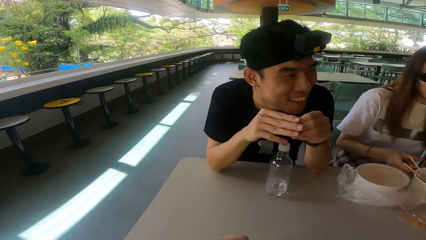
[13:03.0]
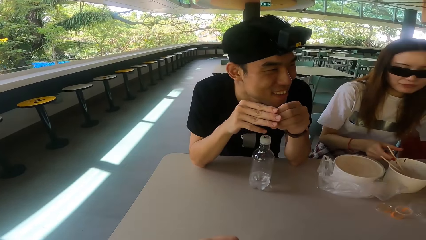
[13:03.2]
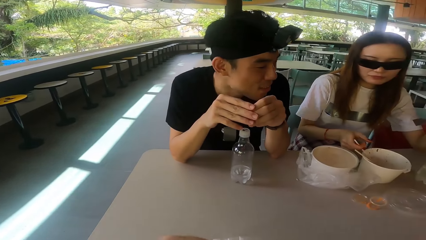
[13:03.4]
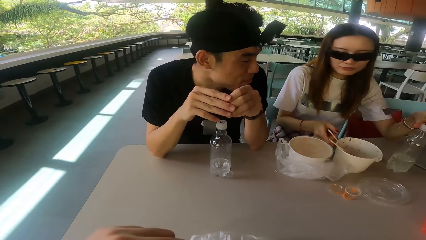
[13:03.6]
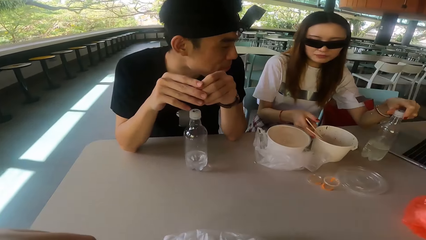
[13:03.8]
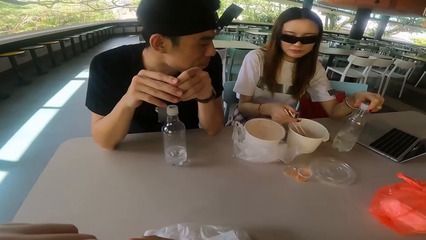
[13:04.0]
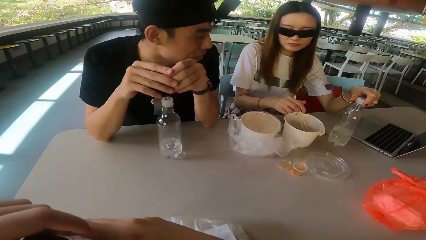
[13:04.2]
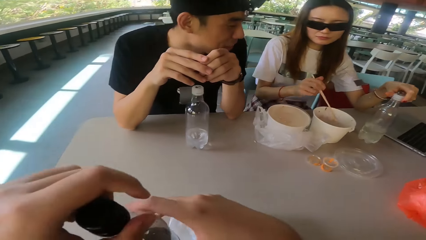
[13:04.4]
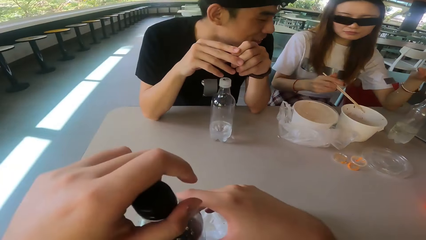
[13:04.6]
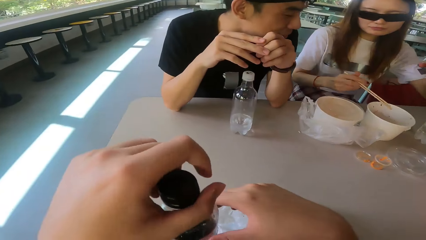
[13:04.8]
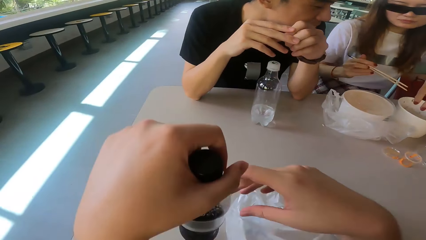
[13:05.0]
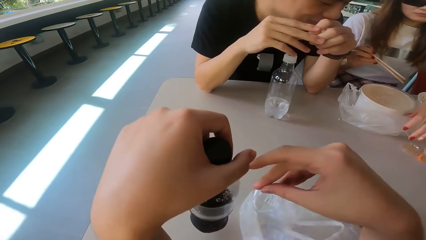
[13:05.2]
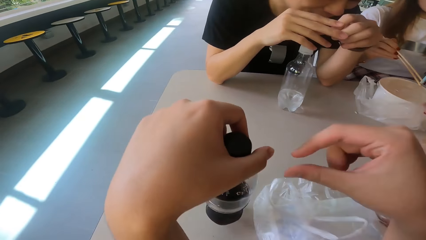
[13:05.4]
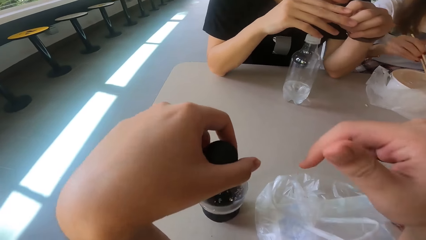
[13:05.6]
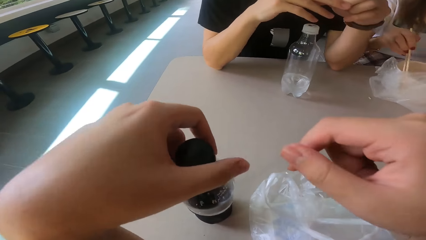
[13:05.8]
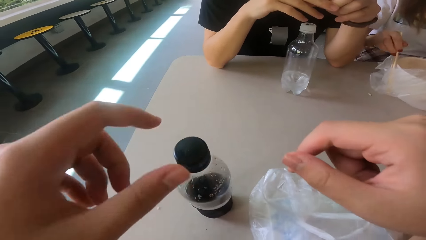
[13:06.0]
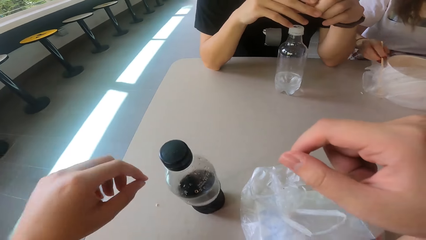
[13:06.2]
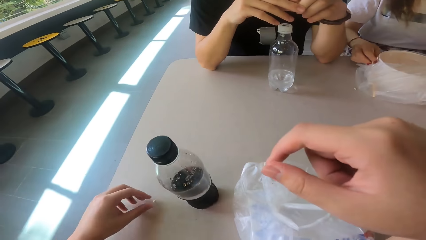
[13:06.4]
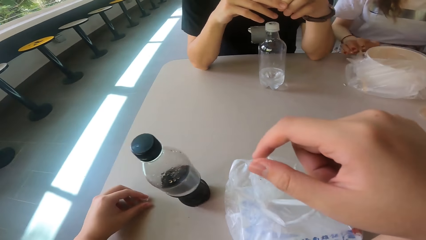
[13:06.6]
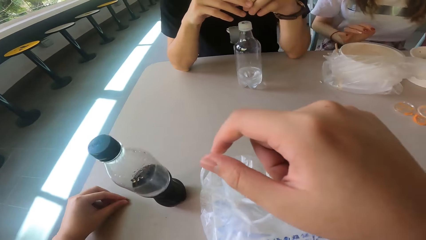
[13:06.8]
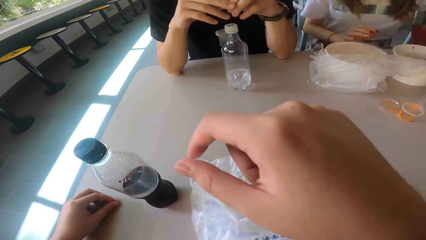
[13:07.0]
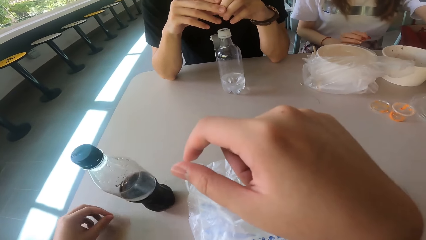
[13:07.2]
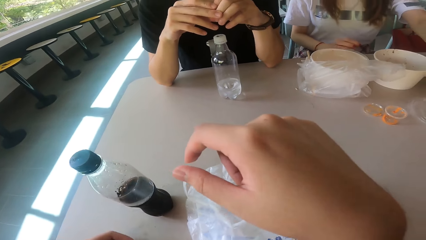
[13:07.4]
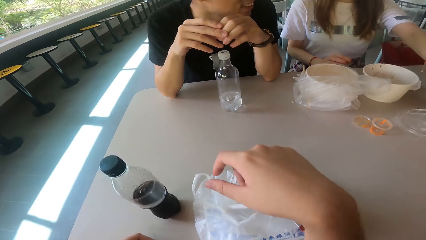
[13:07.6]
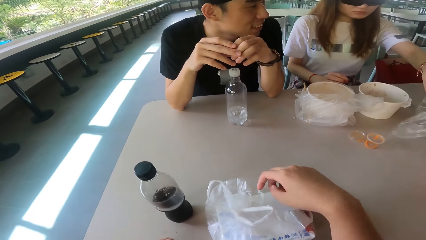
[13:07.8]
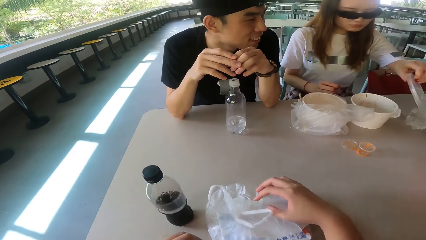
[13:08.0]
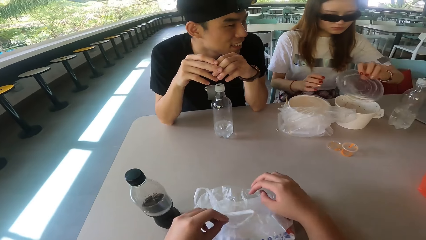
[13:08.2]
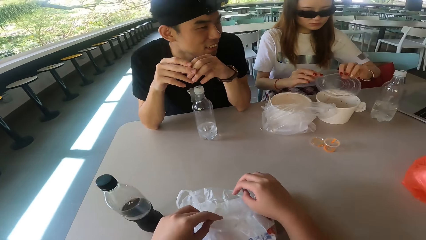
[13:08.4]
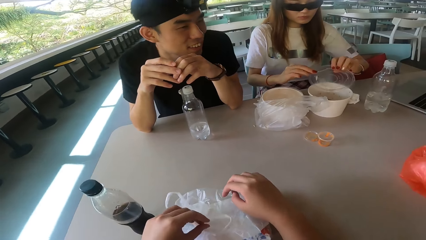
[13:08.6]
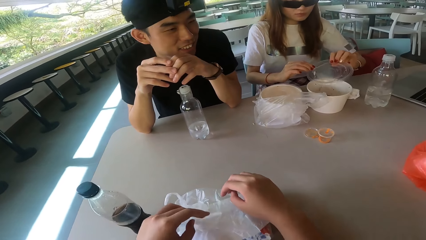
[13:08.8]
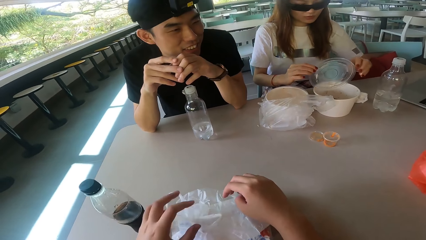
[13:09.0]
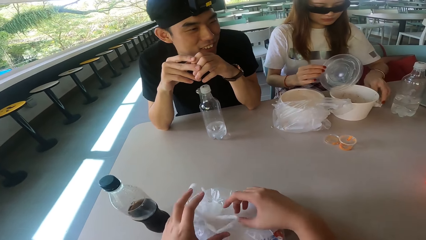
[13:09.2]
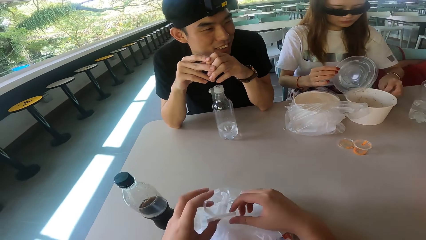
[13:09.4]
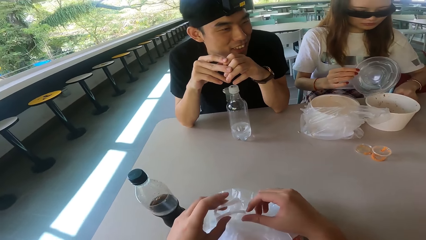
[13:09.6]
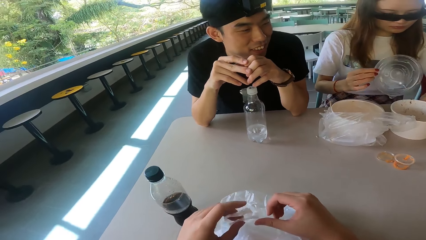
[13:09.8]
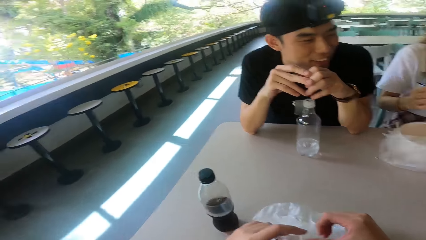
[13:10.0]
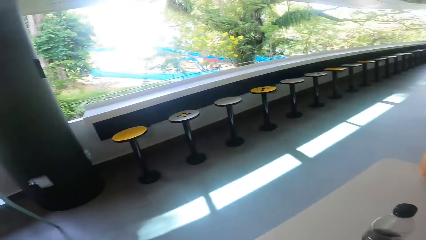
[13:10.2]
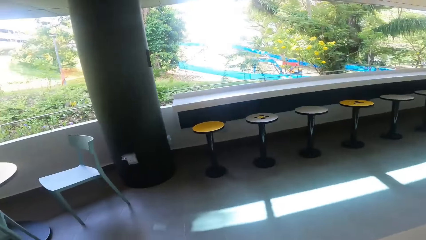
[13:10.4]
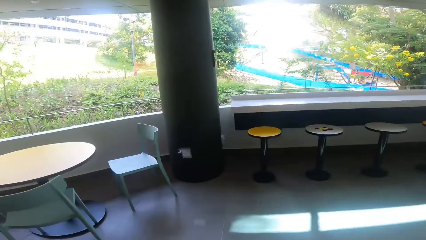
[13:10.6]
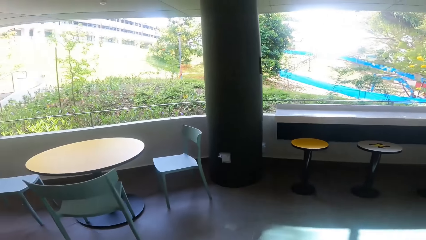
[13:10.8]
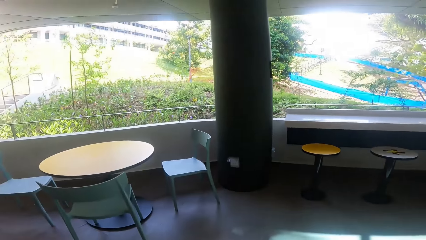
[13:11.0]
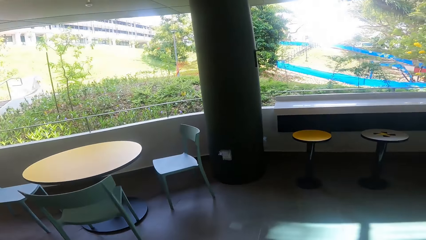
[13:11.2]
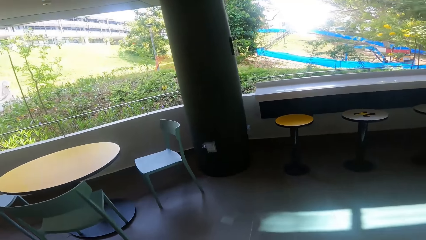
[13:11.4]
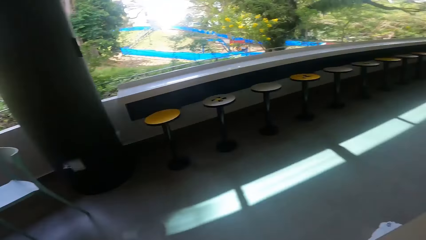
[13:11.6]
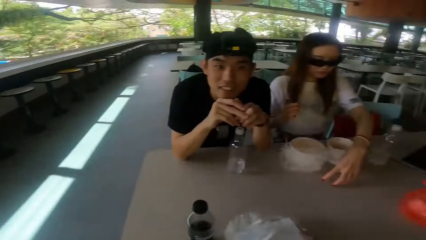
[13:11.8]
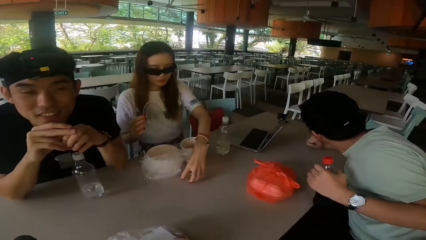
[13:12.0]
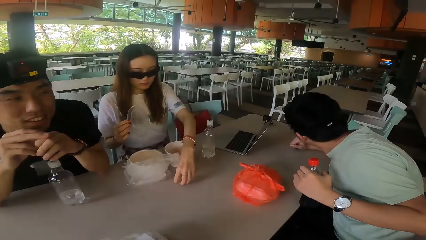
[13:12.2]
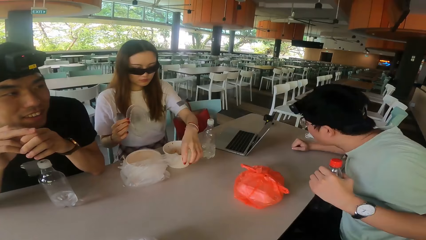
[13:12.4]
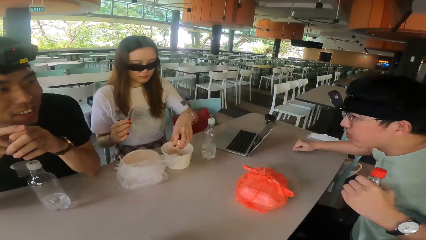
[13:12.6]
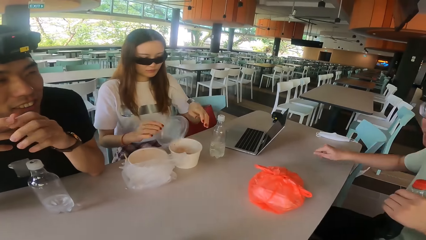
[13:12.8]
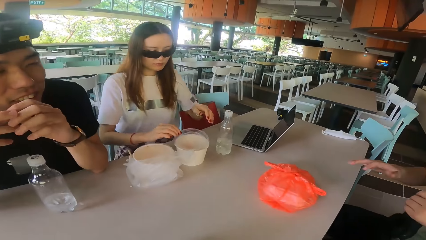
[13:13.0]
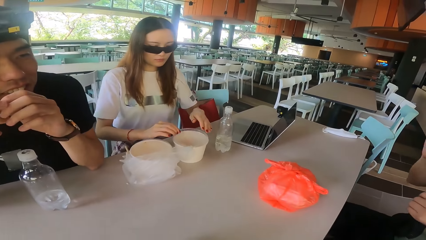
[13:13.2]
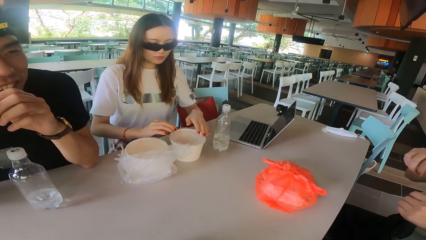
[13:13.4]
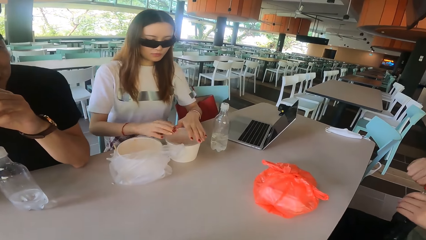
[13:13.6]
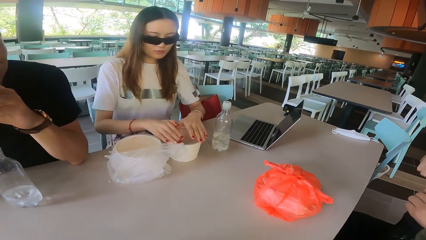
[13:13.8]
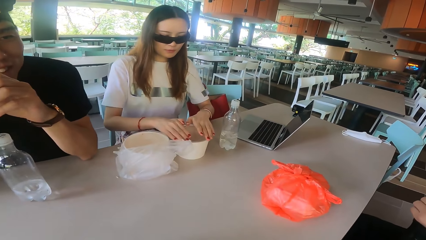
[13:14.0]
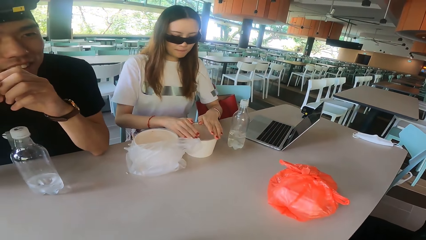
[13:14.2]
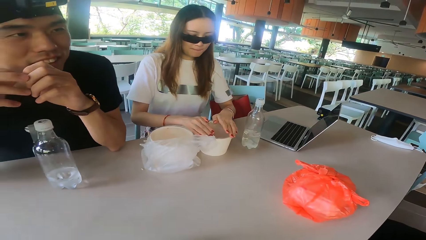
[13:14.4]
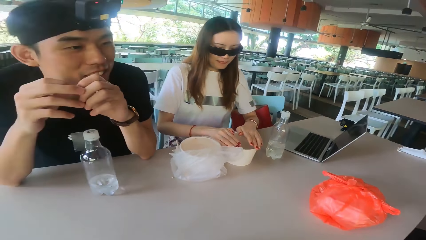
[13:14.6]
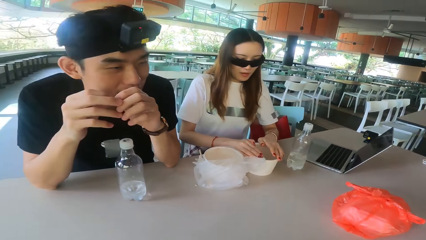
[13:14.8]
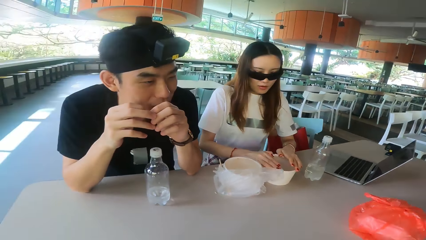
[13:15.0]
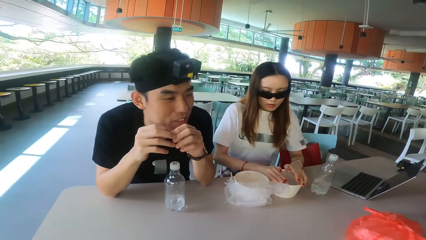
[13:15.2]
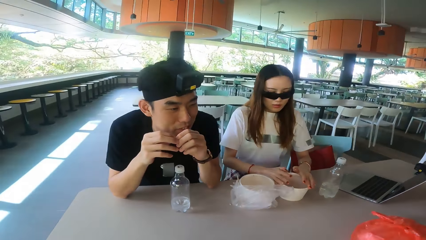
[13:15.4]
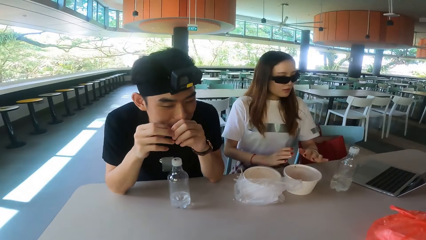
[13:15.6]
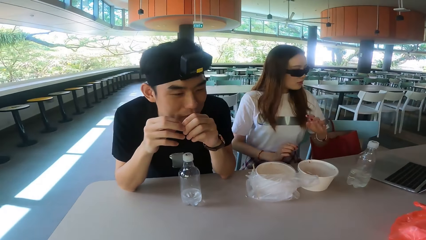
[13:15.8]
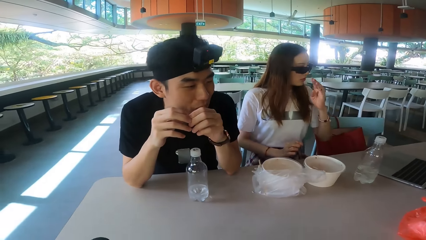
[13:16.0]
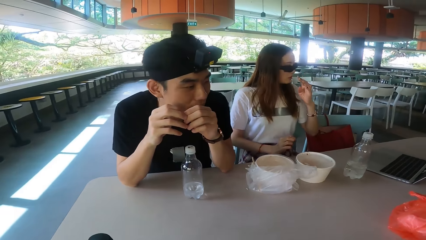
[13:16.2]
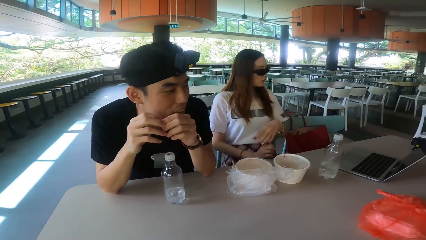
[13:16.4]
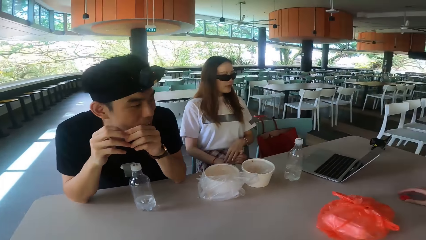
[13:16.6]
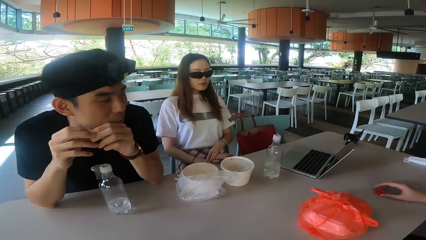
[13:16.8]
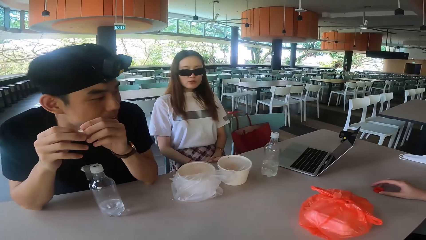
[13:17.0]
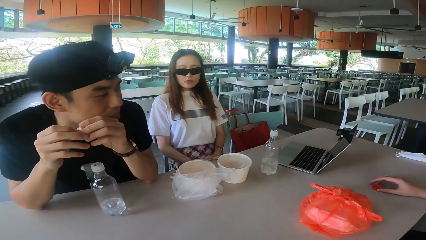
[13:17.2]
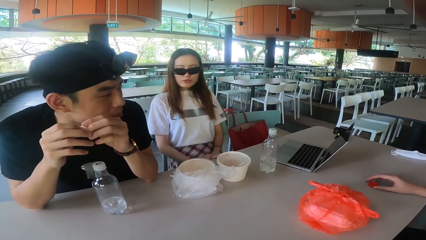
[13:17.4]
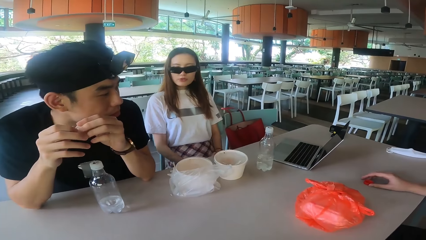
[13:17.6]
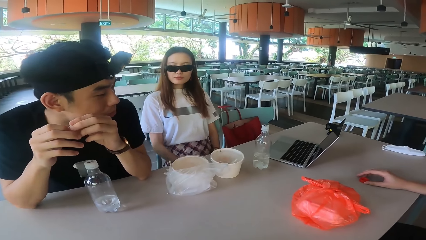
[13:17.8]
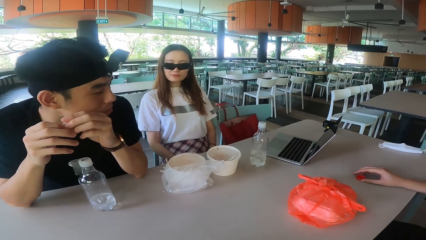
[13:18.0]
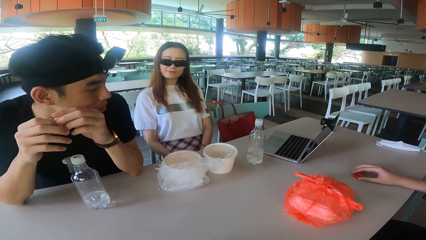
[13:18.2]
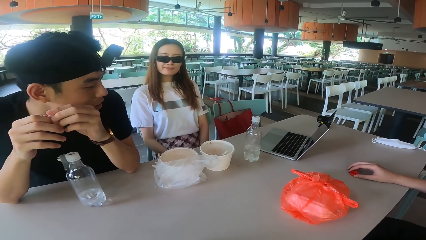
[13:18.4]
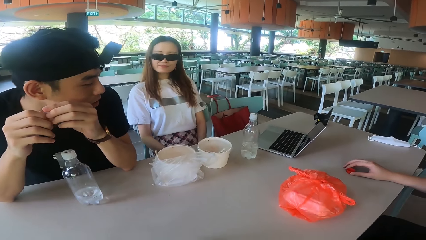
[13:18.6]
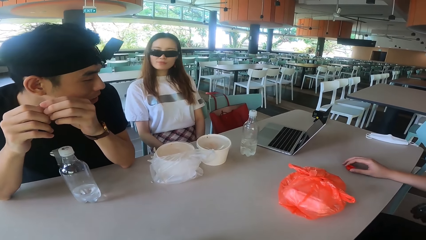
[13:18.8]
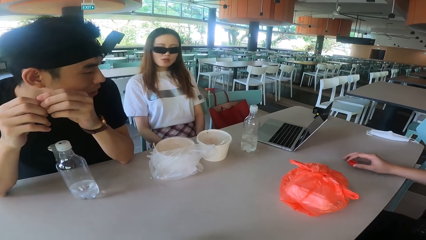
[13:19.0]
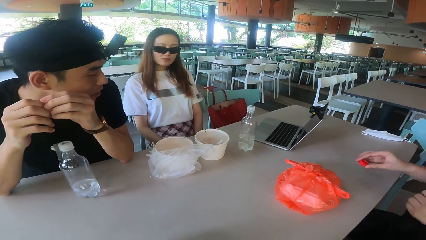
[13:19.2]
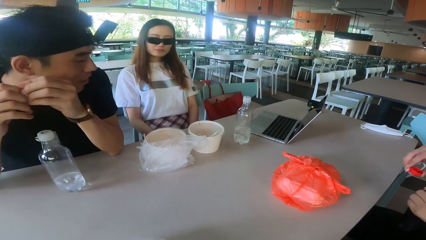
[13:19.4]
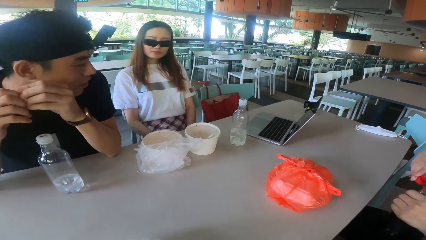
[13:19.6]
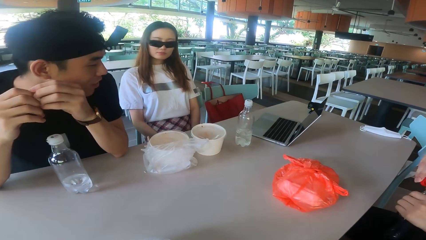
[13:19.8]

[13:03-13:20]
A woman picks the chopsticks. The woman drops the chopsticks in the polythene bag. The woman picks the lid cover. The woman picks the serviette. The camera wearer touches the polythene bag. They look around. The woman picks the foodstuff on the table and drops the foodstuffs in the bowl. A man moves the hand. Another woman covers the bowl. The first woman talks. The man picks the bottle top.
